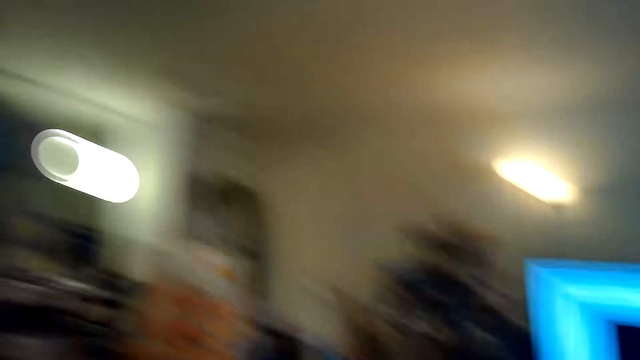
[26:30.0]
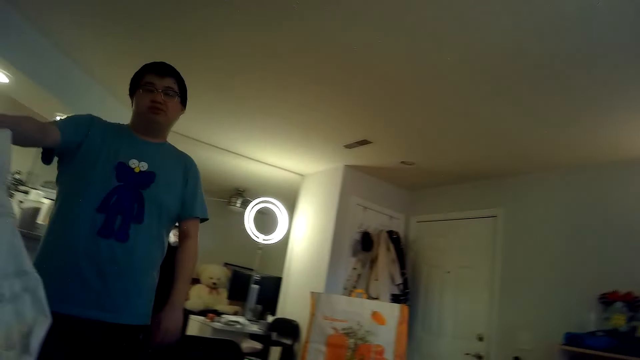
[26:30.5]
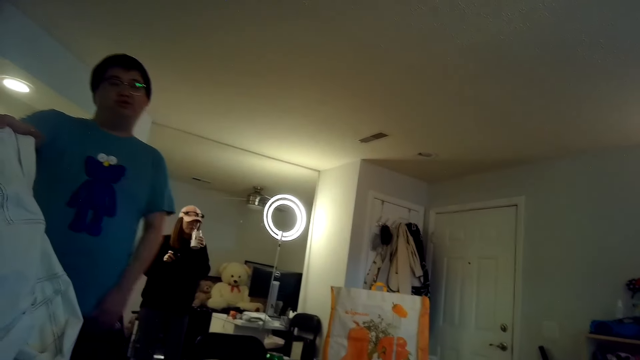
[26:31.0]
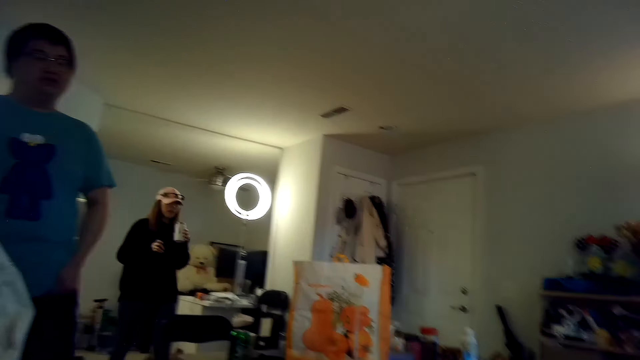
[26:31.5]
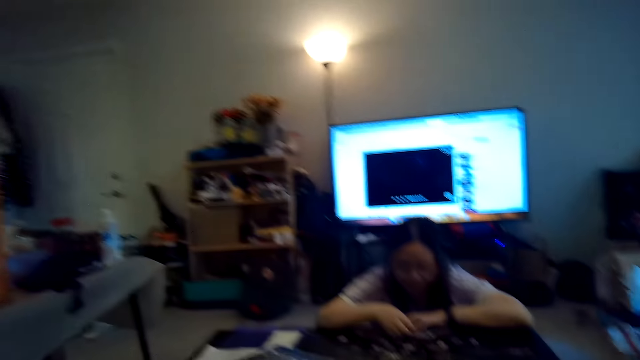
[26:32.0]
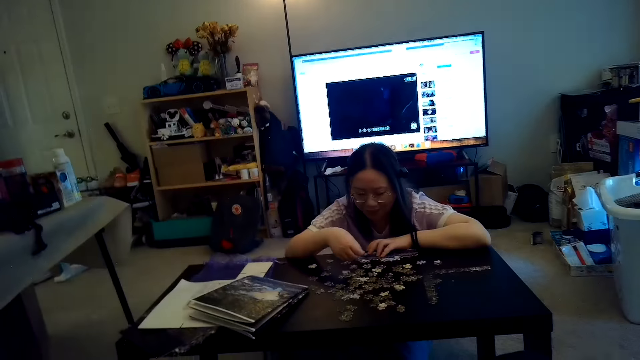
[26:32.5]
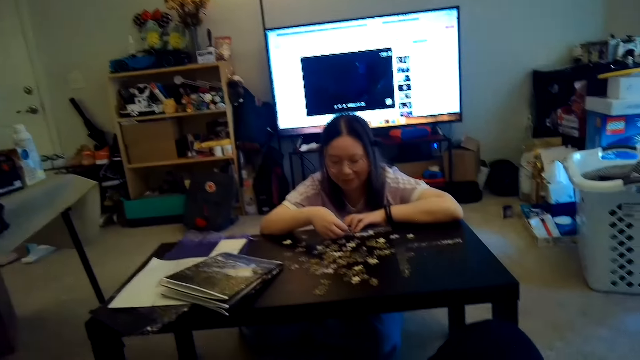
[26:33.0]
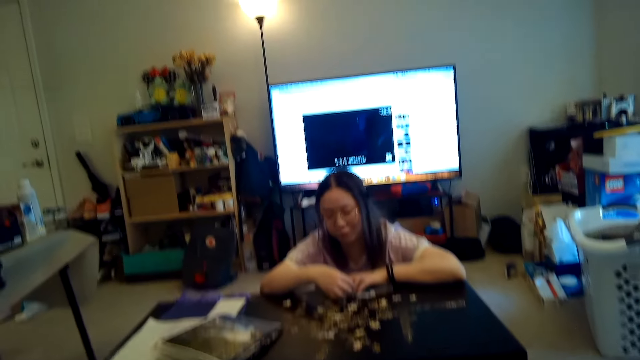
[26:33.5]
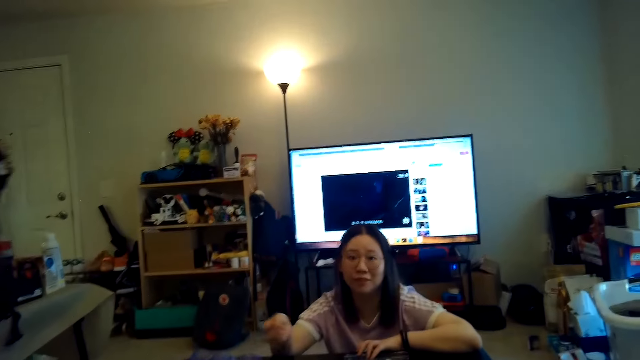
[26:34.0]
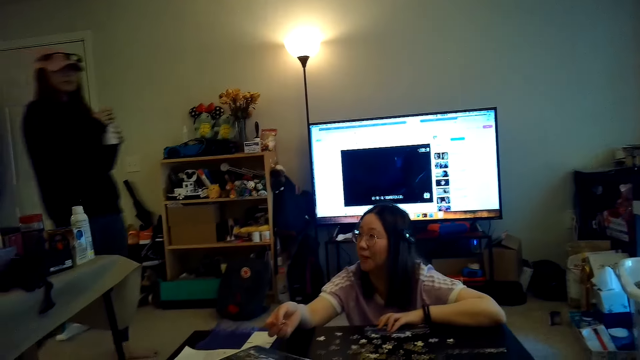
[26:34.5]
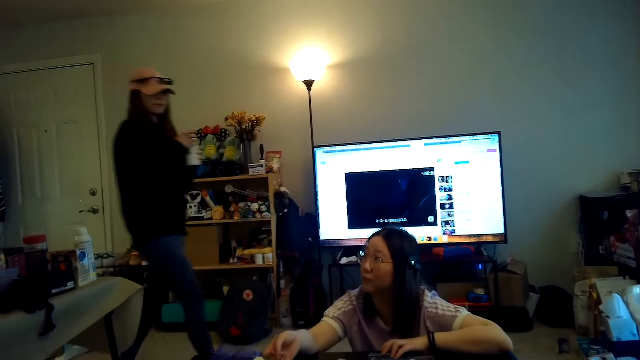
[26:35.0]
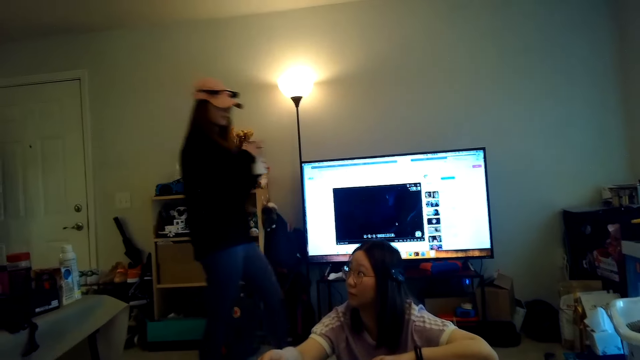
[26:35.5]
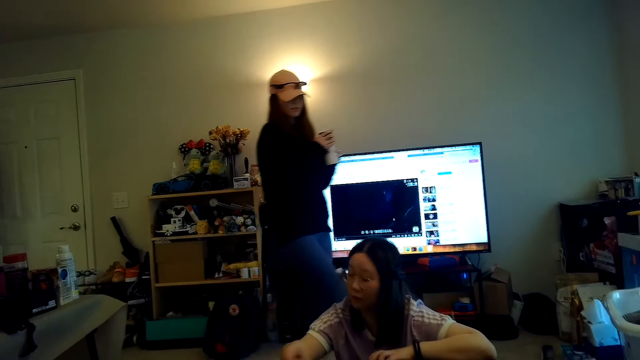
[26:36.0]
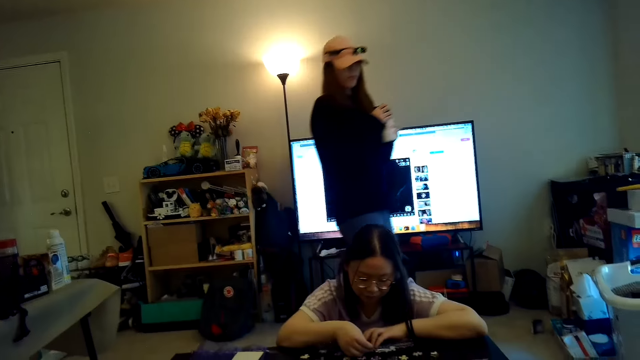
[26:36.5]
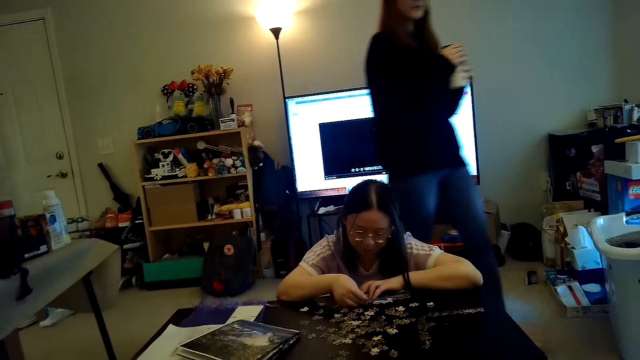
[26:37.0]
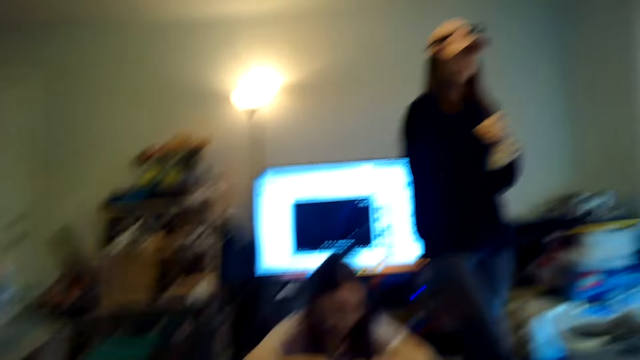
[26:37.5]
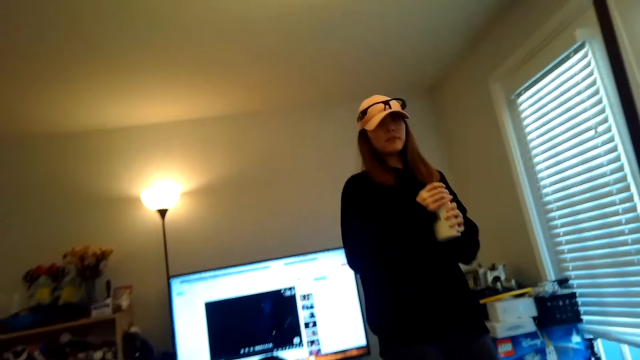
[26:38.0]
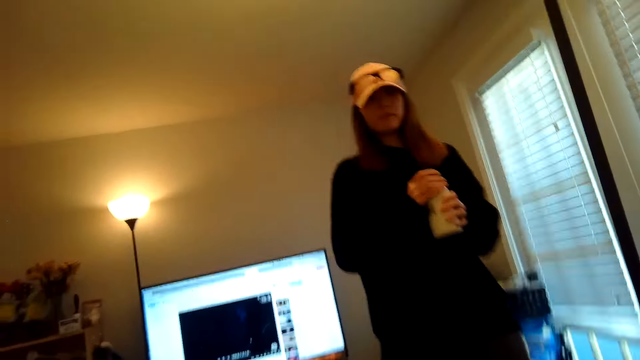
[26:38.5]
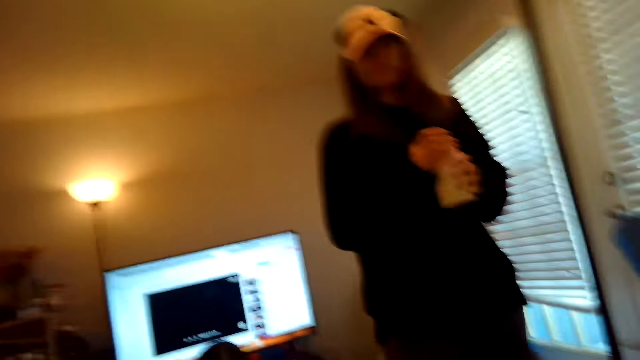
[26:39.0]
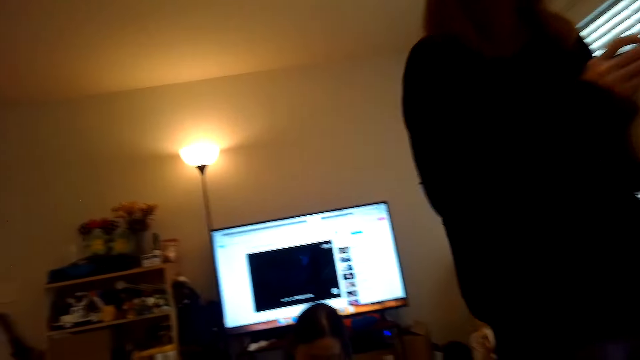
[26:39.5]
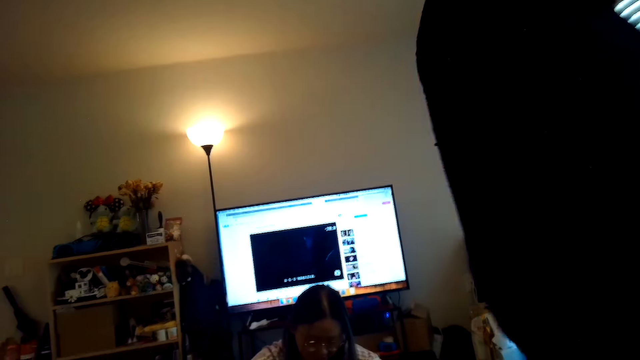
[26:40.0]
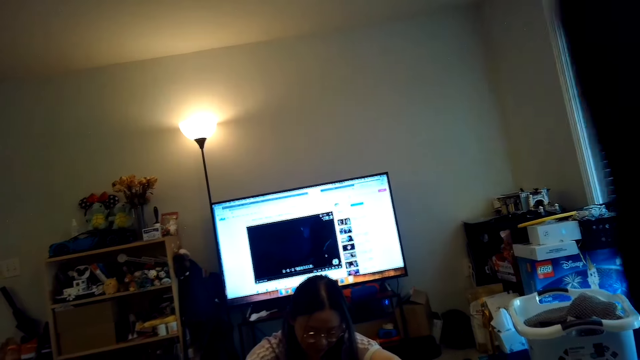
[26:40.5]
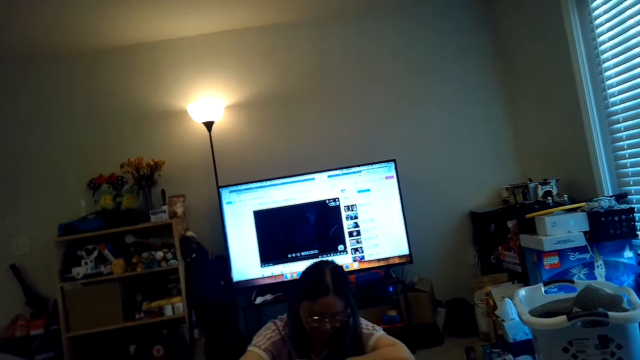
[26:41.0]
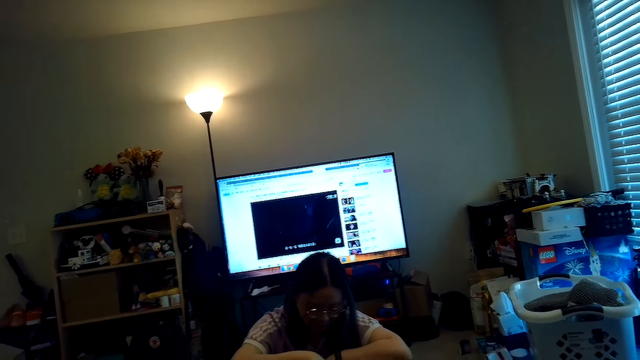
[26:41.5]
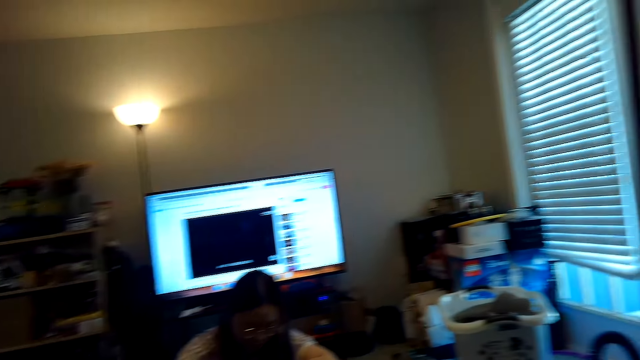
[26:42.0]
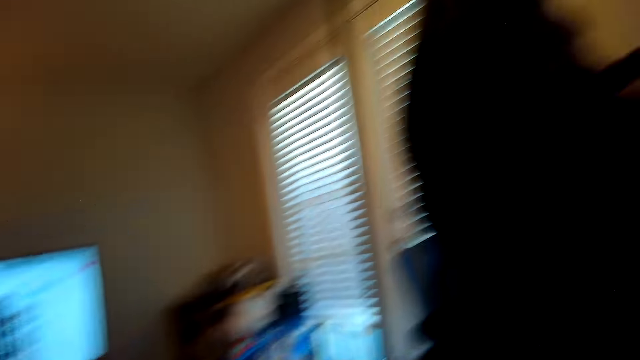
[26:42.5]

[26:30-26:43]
A person returns and sits down with a cup.

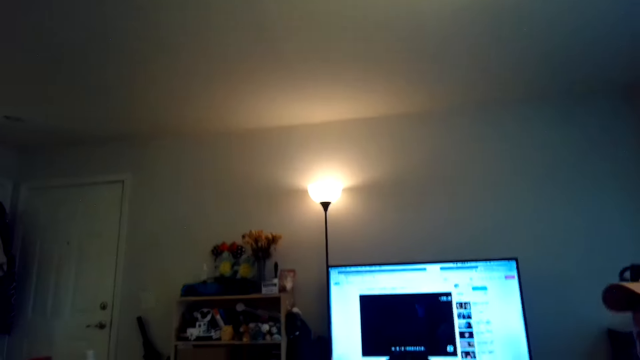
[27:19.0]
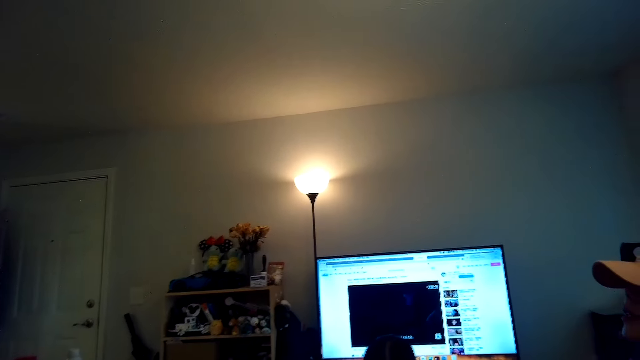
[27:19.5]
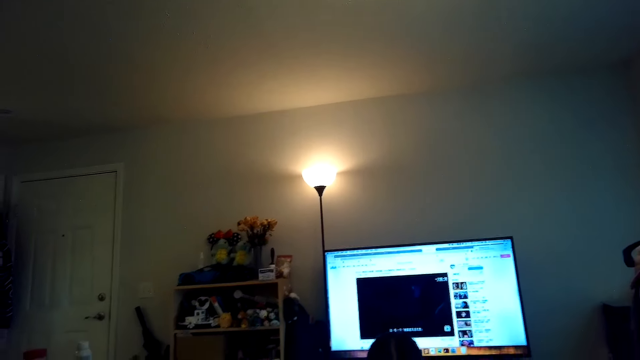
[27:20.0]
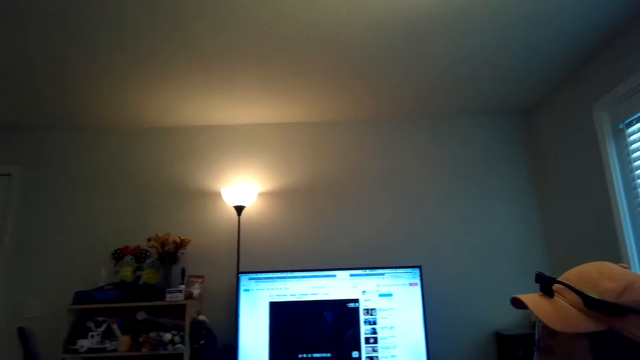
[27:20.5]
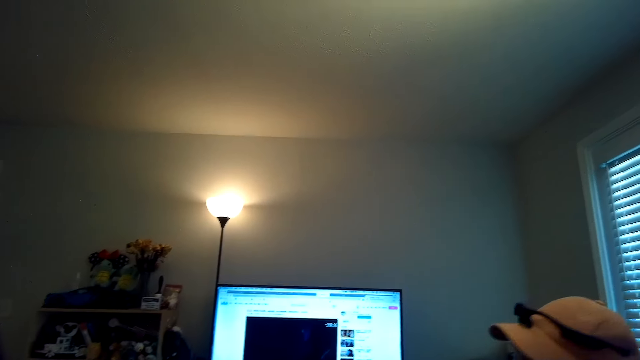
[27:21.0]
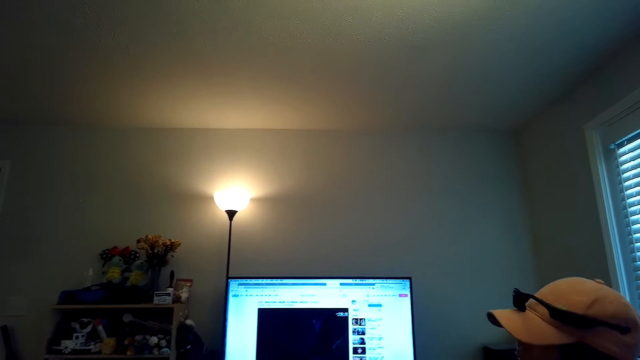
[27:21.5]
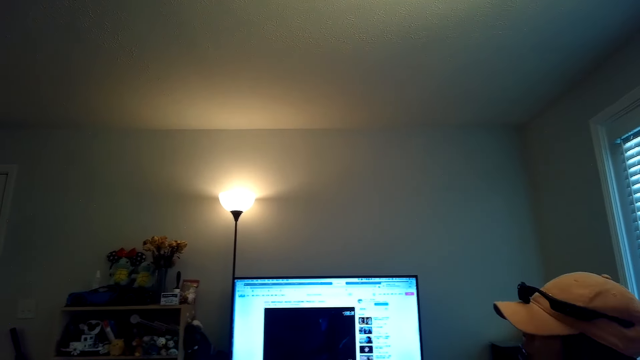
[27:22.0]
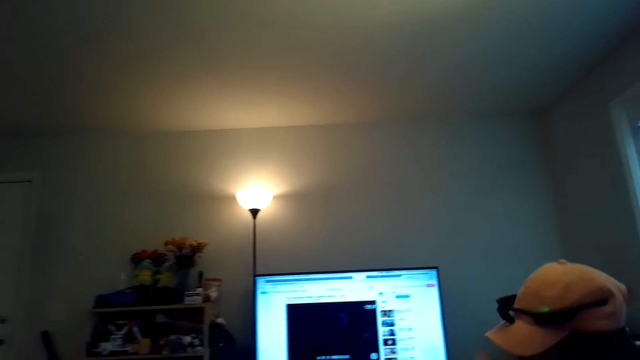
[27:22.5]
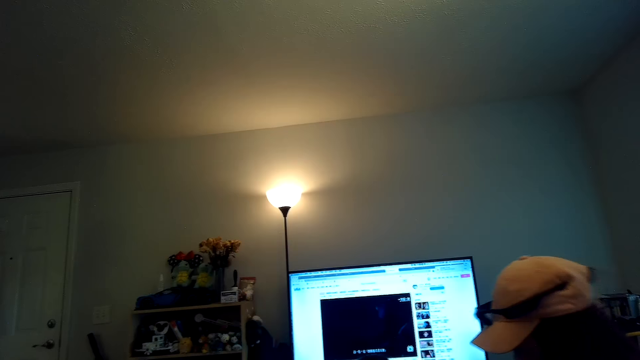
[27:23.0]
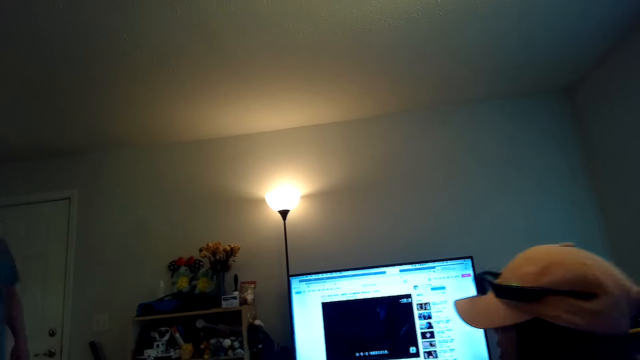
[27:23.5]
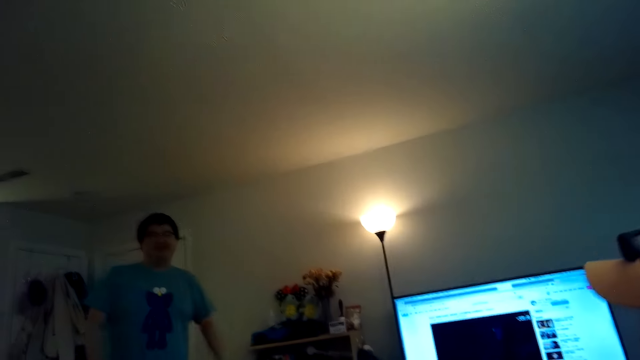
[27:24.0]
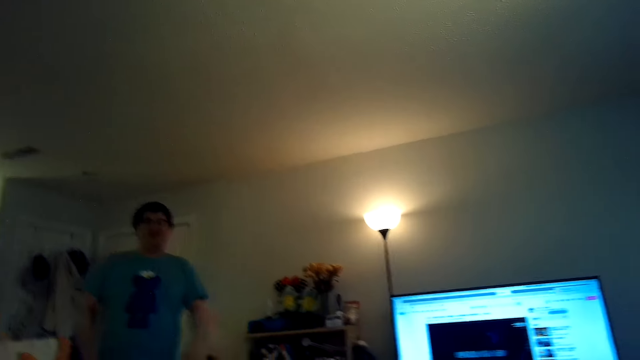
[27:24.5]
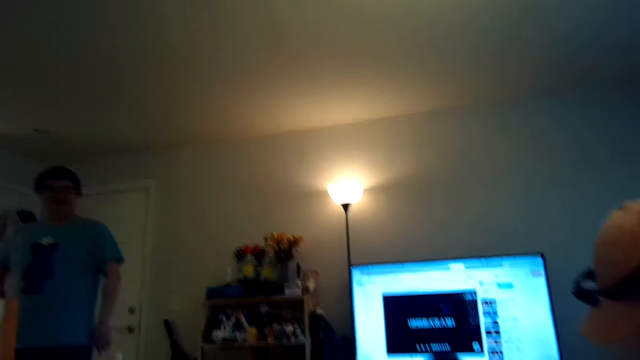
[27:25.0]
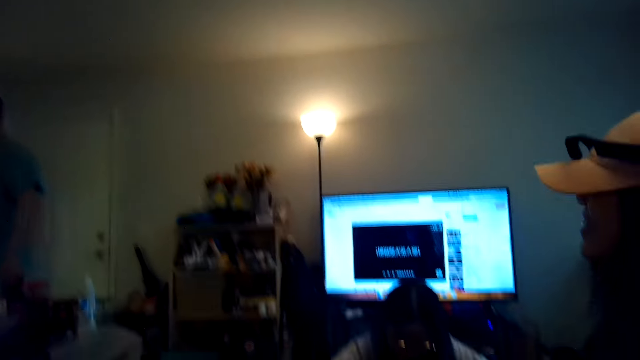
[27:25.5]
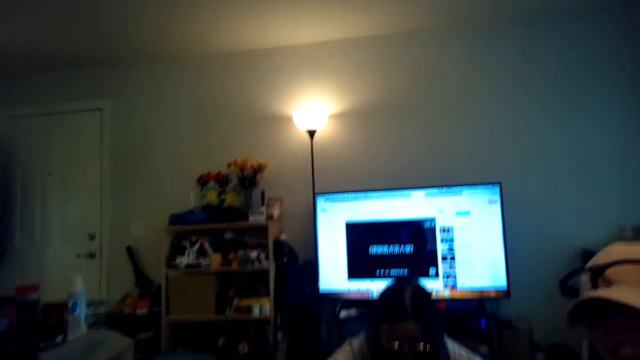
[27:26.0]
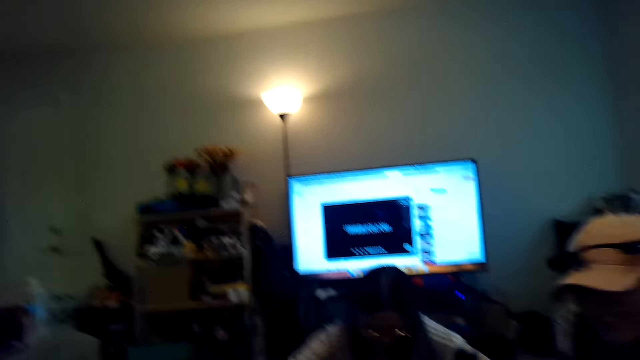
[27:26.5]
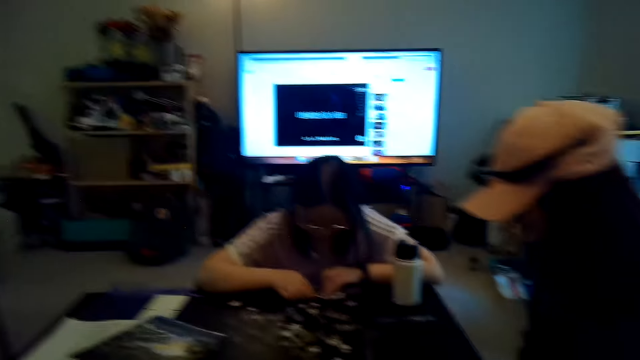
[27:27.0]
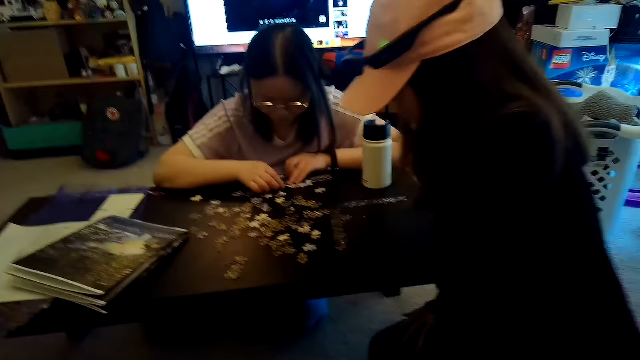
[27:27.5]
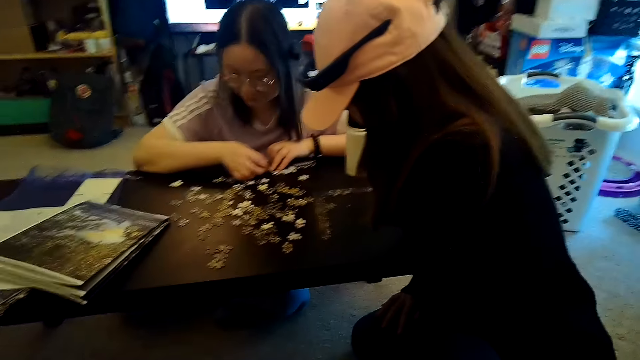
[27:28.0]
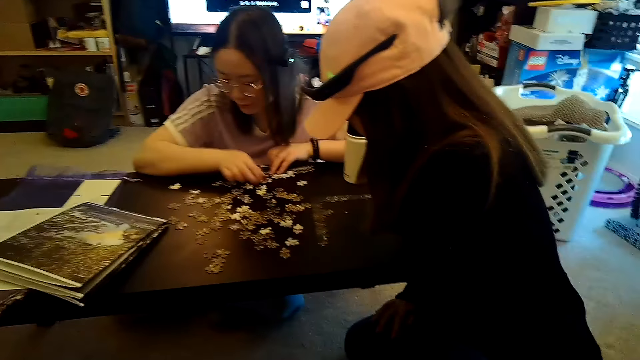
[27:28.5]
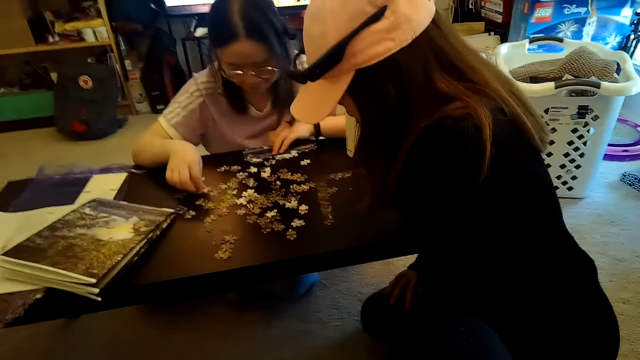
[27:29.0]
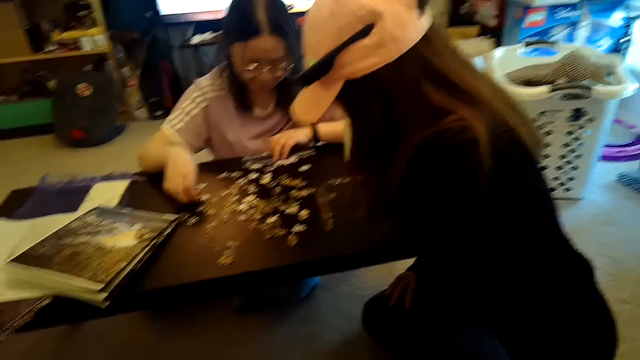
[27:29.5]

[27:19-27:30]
The camera wearer watches the television. A woman walks in while talking. The woman bends over the table.
